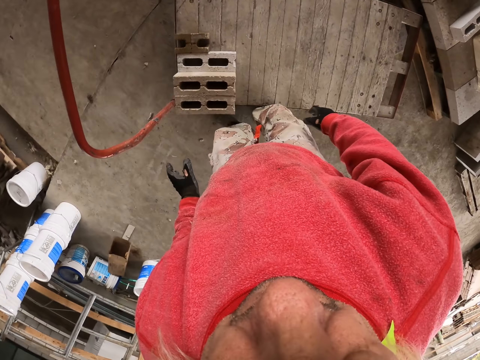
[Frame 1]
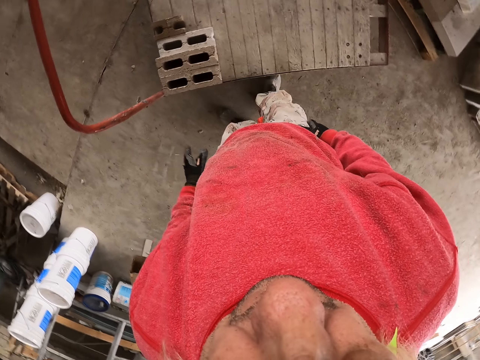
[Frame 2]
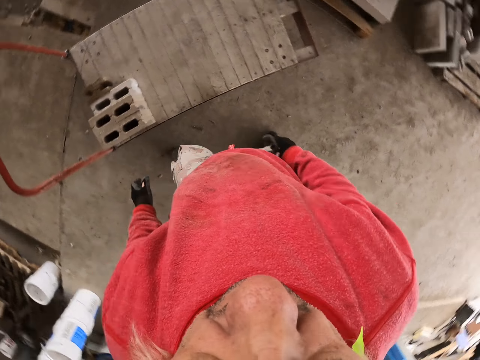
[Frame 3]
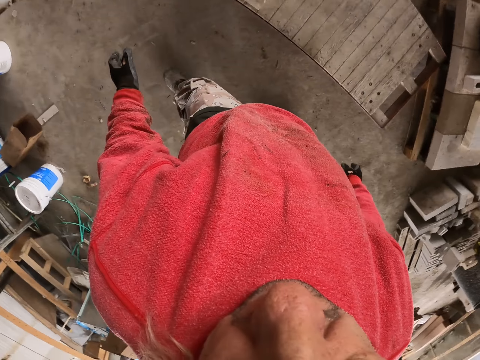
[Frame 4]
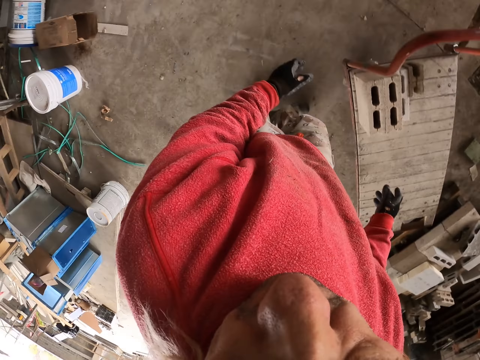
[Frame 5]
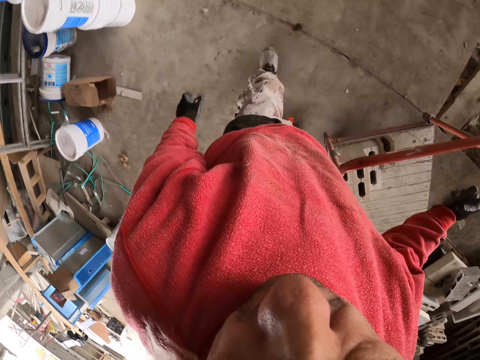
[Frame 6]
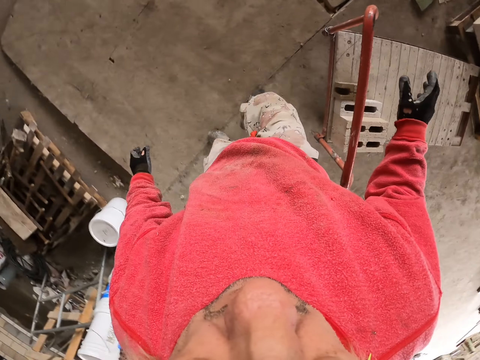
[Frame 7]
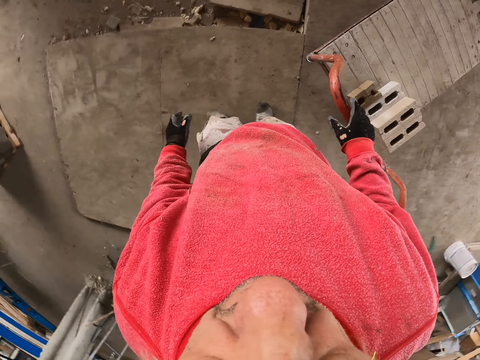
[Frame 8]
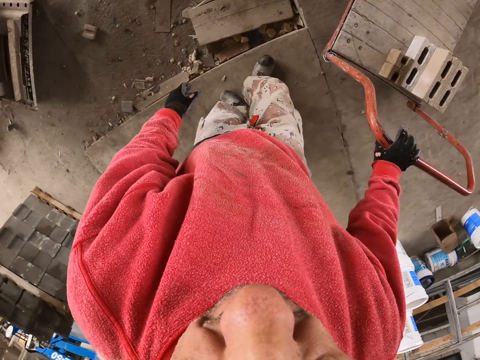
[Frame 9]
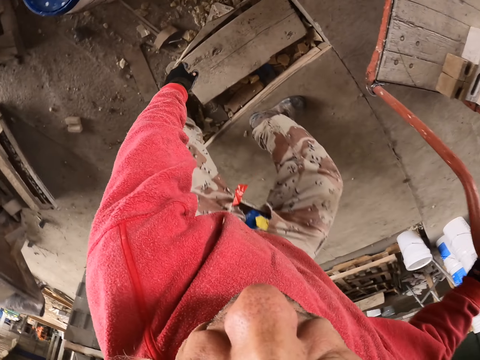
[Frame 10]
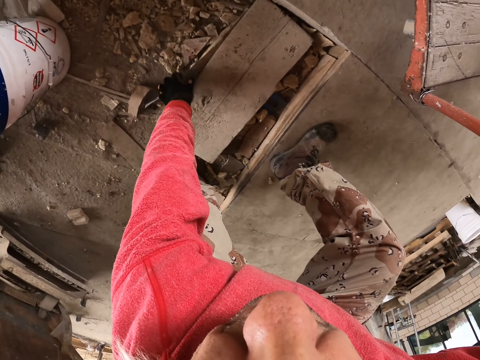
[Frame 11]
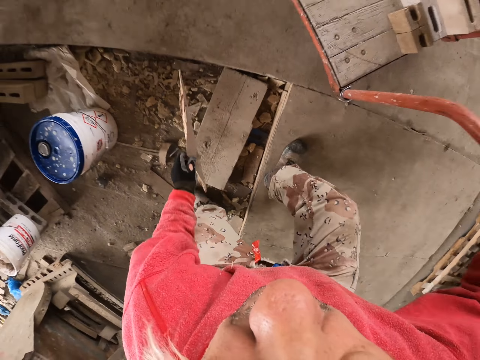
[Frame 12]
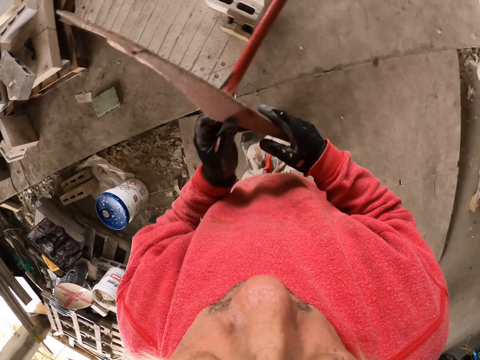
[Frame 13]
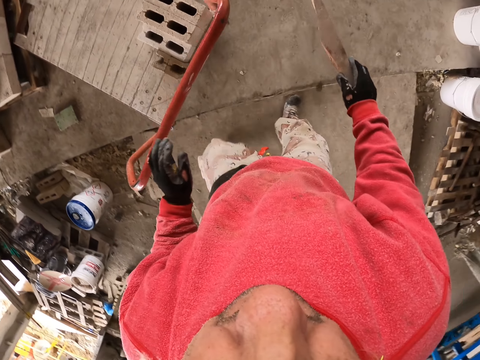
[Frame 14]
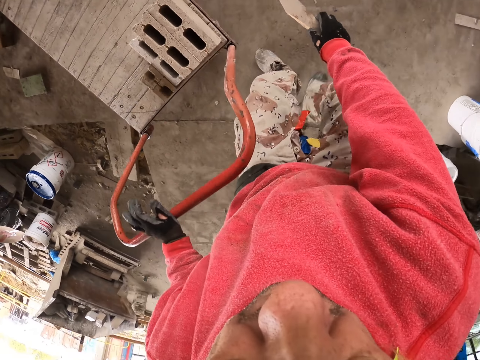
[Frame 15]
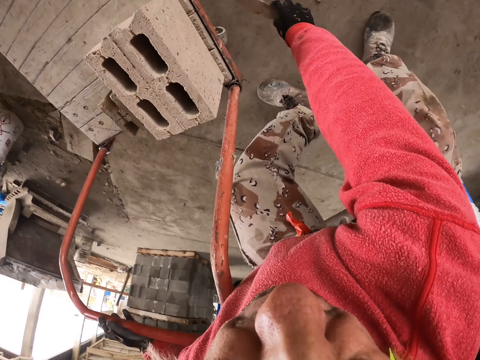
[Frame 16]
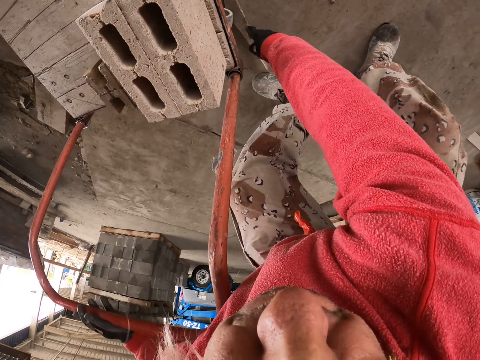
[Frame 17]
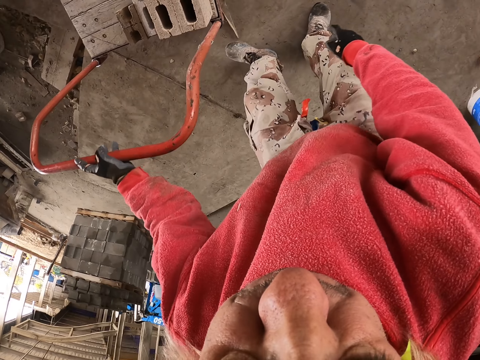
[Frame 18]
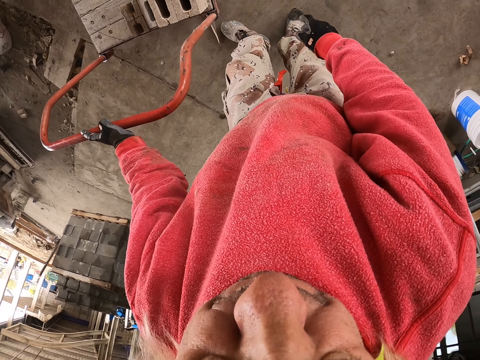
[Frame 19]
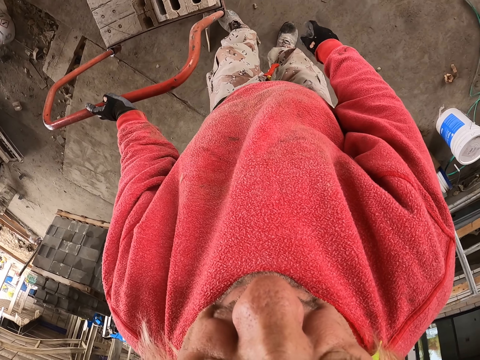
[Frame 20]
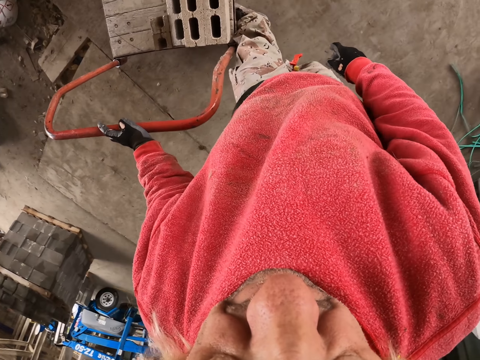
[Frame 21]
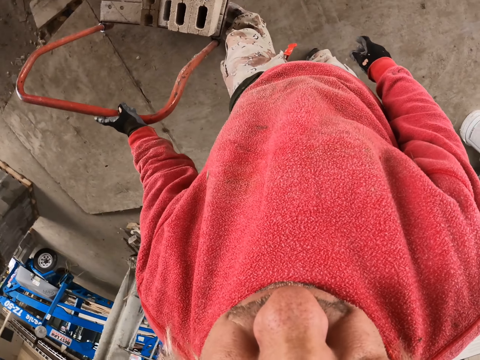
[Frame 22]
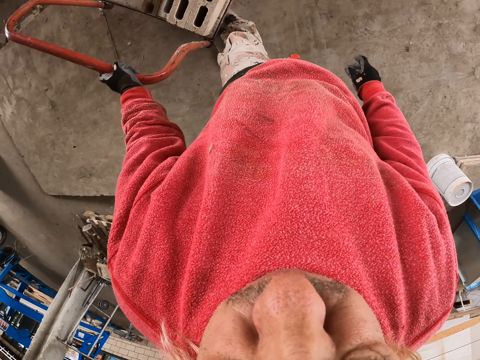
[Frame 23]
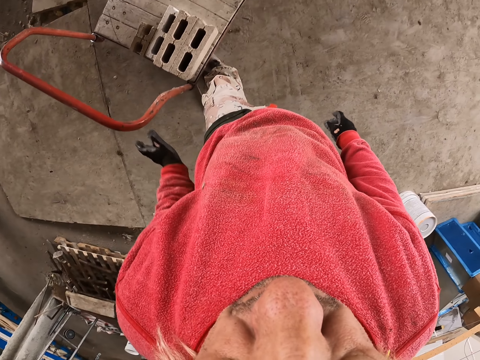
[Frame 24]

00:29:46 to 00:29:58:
The camera wearer grabs a piece of wood. They put the wood under the construction trolley.

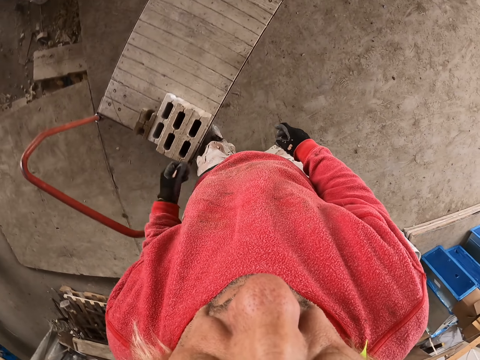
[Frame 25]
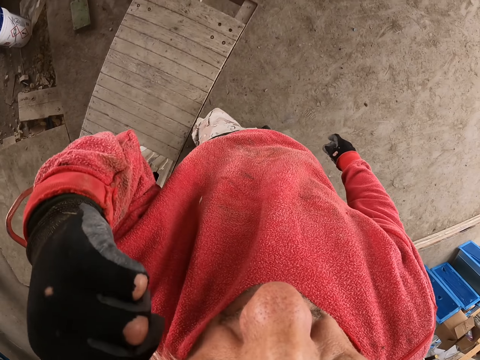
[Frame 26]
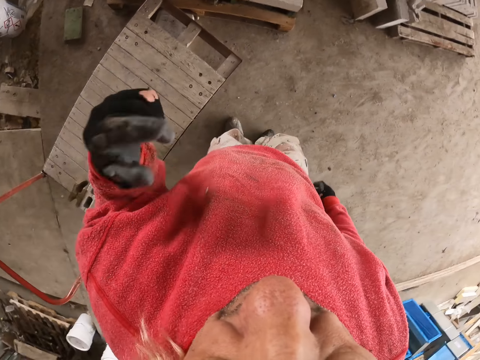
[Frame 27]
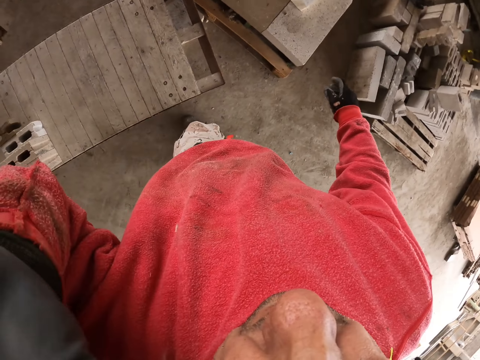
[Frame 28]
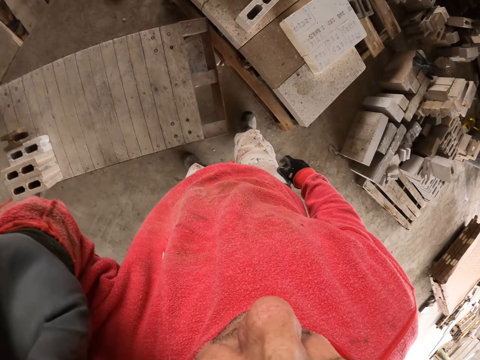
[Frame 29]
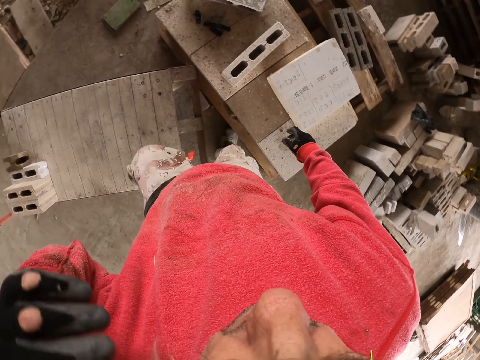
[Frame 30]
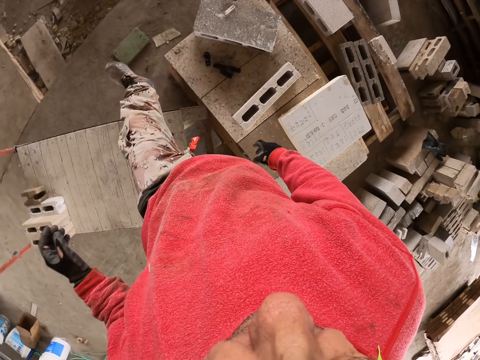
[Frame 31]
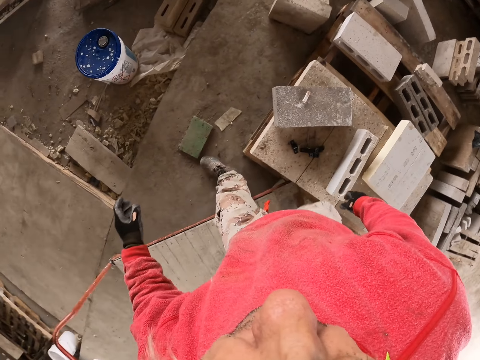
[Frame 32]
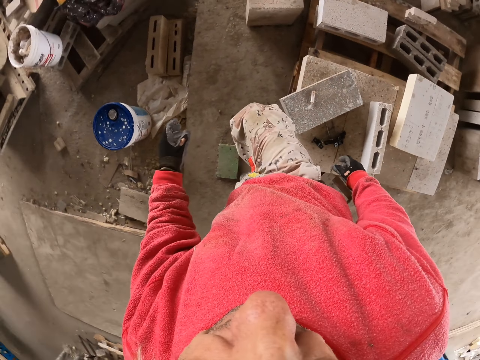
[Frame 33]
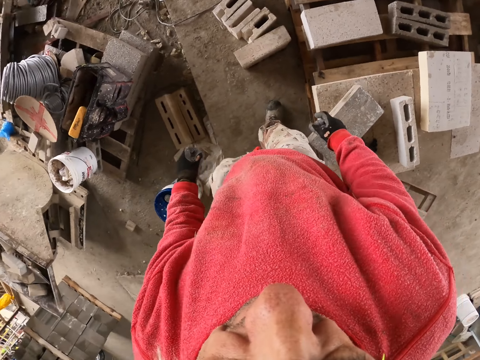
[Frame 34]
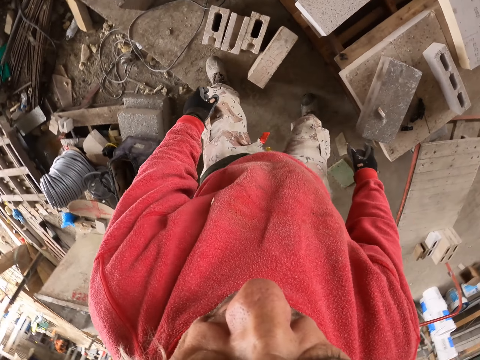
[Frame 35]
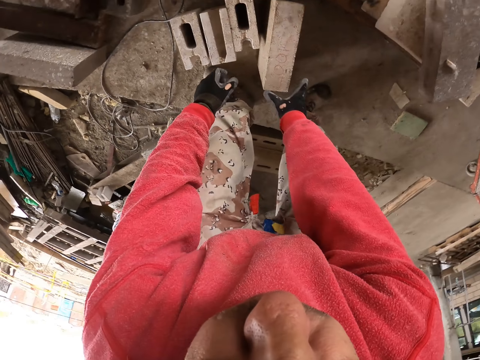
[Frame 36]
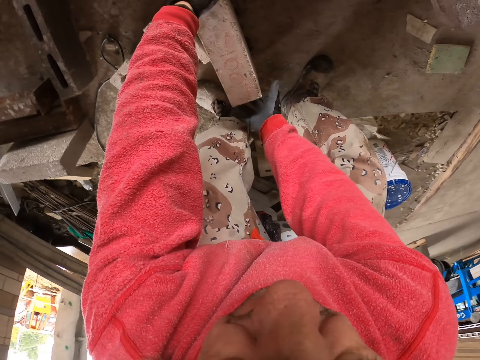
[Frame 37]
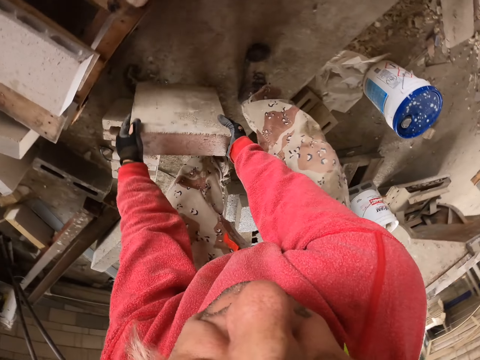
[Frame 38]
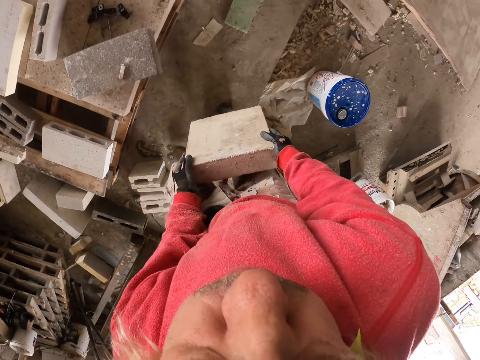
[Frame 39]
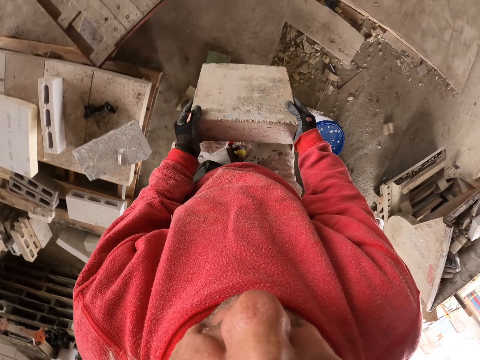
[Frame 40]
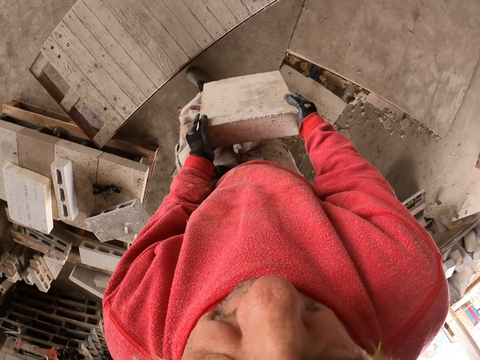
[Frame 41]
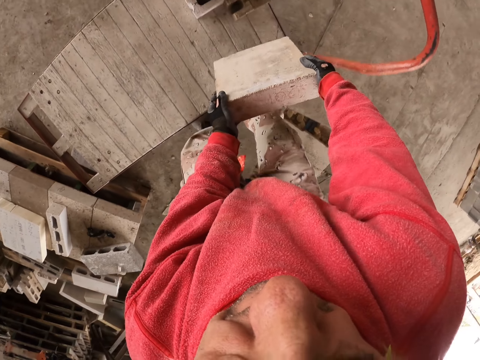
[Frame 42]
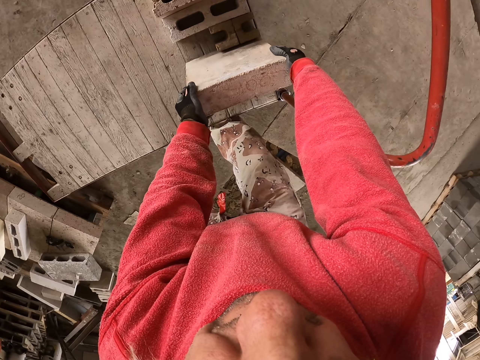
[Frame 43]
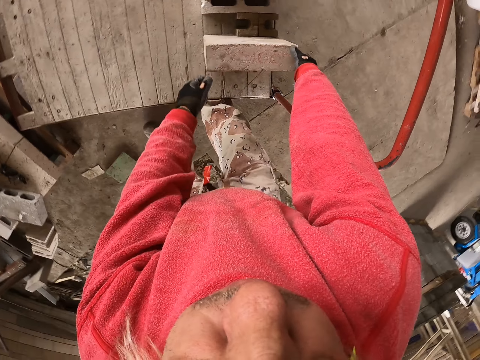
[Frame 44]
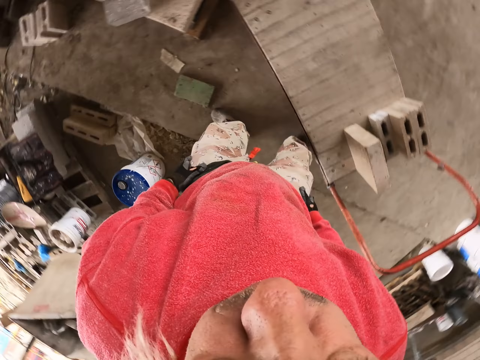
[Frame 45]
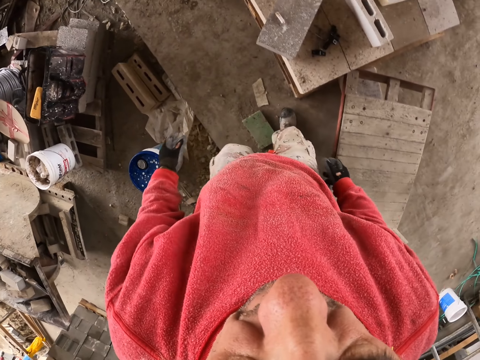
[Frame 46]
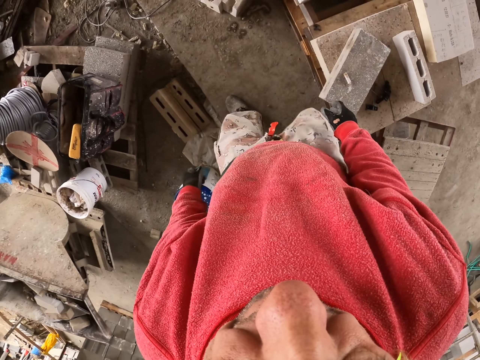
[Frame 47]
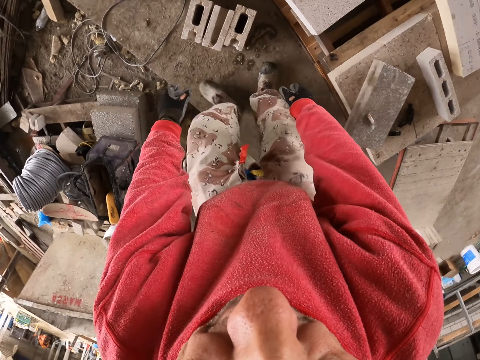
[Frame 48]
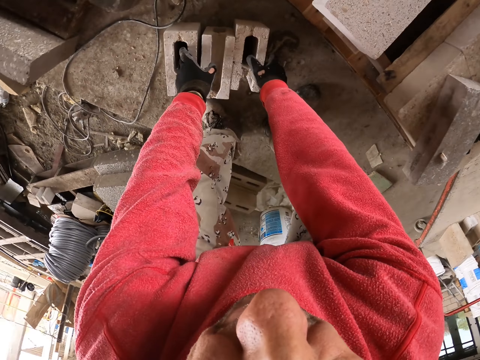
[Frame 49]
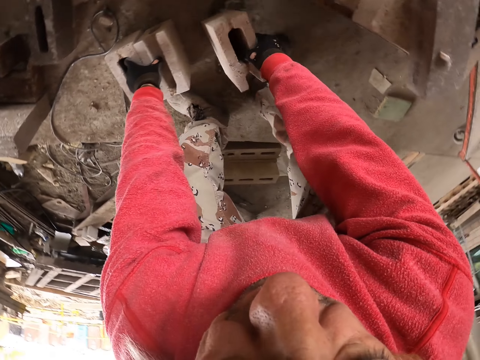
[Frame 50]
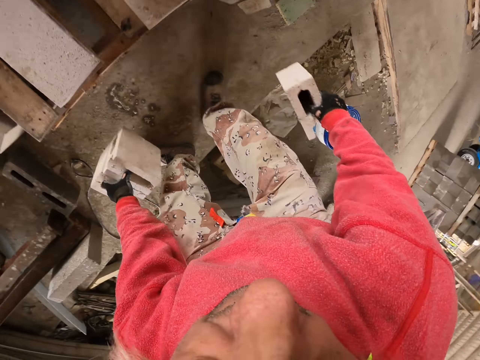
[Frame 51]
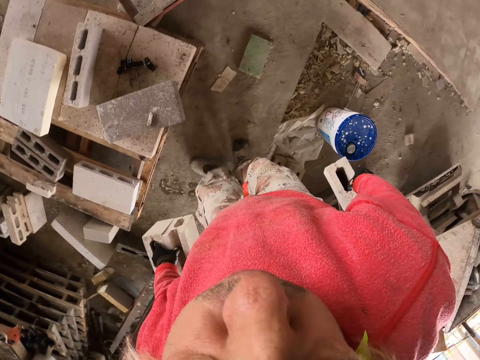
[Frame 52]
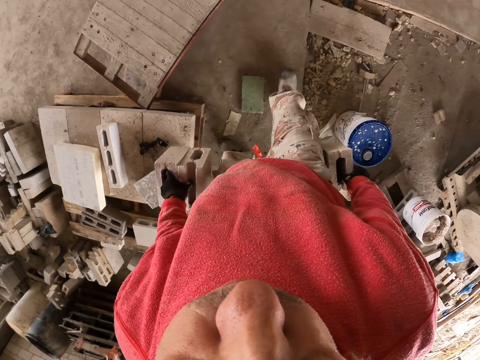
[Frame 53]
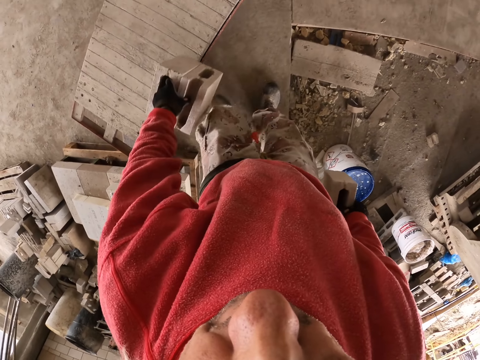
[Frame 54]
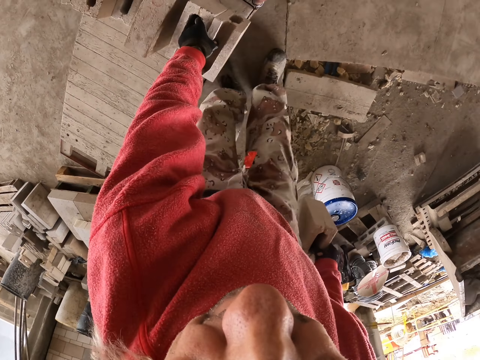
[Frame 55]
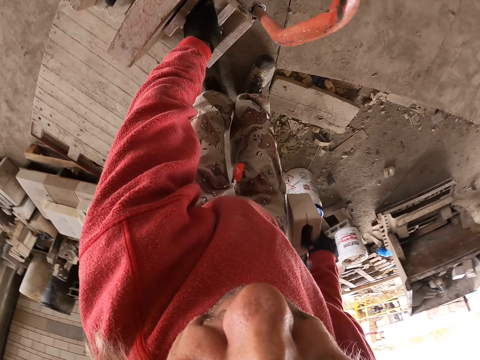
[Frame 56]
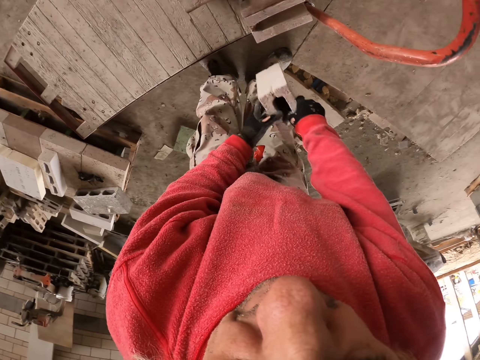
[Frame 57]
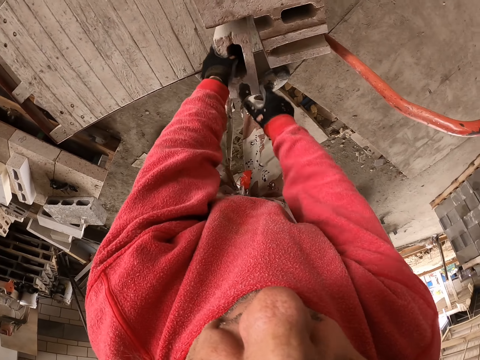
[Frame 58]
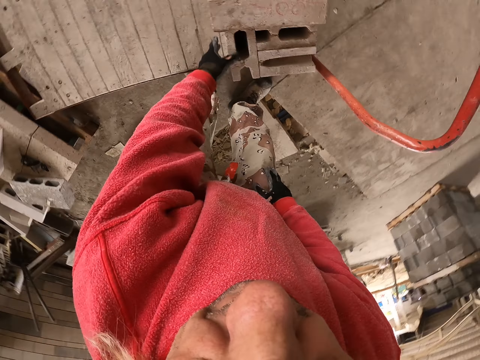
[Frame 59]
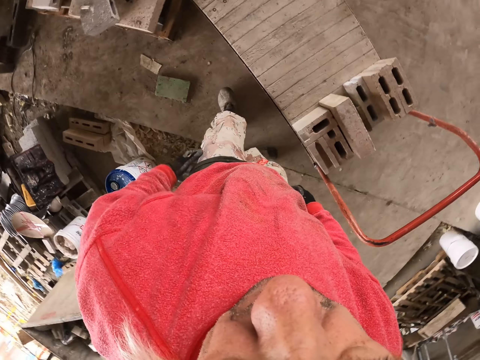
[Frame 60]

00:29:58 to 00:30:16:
The camera wearer raises a hand up. They walk. They grab a brick. They touch the bricks. They put the bricks on the construction trolley. They grab the bricks. They put the bricks on the construction trolley.
